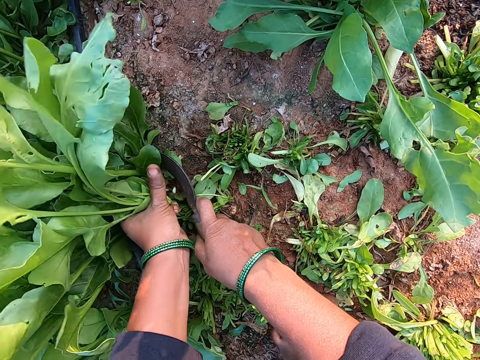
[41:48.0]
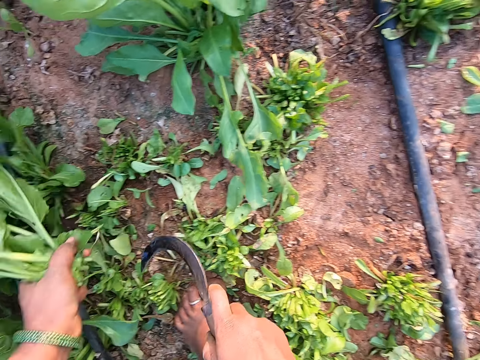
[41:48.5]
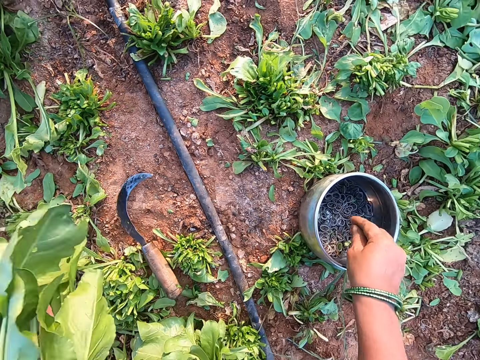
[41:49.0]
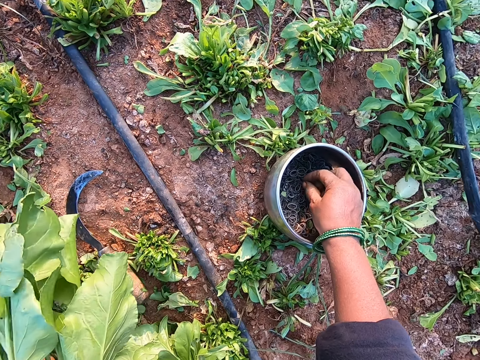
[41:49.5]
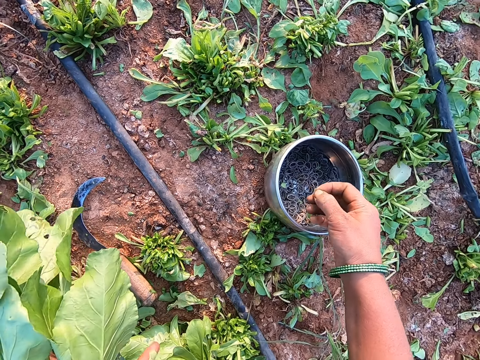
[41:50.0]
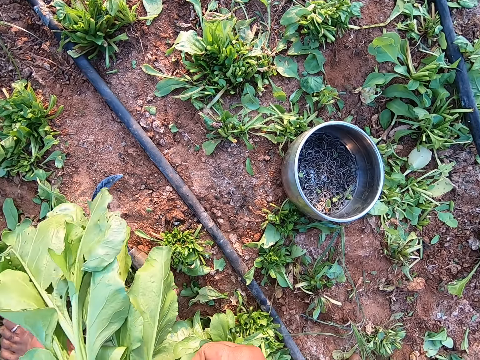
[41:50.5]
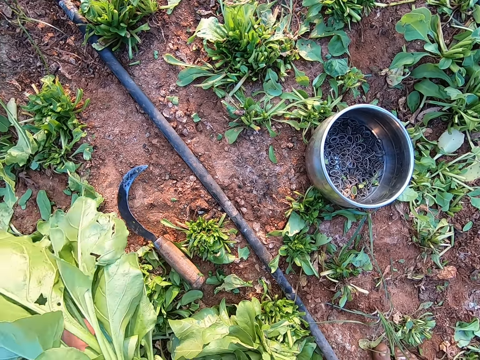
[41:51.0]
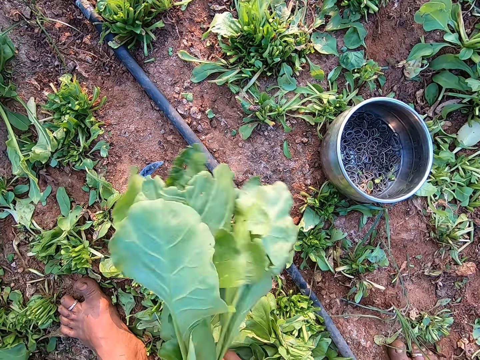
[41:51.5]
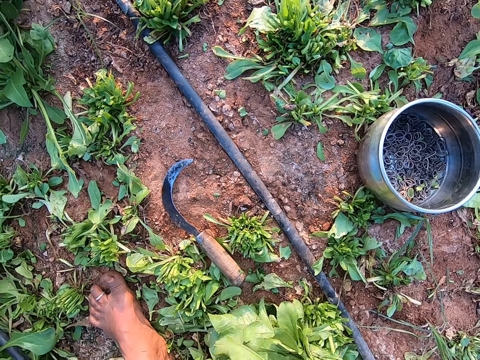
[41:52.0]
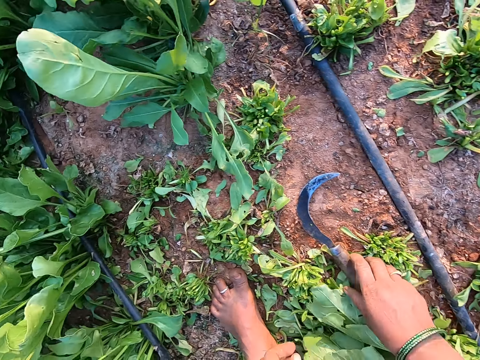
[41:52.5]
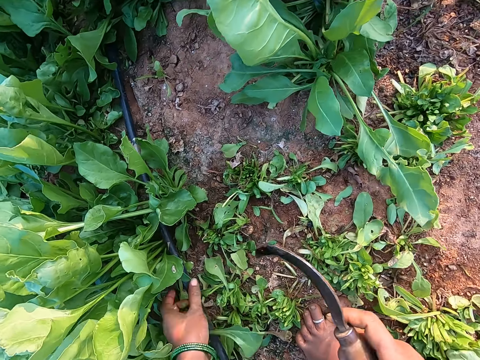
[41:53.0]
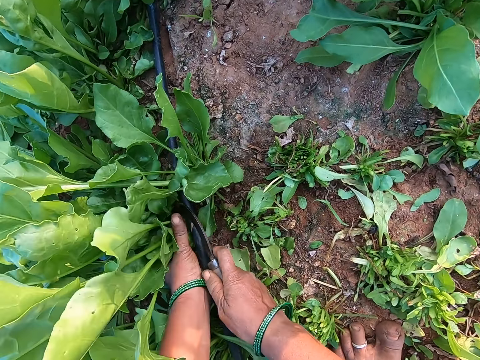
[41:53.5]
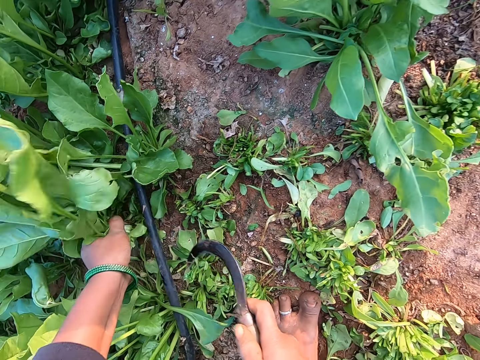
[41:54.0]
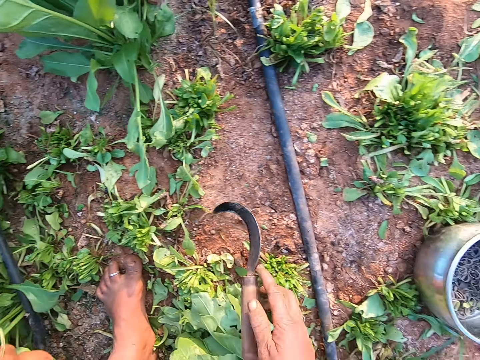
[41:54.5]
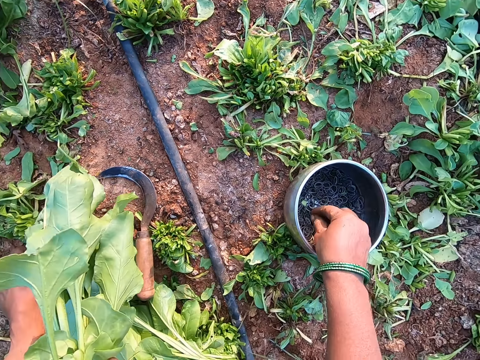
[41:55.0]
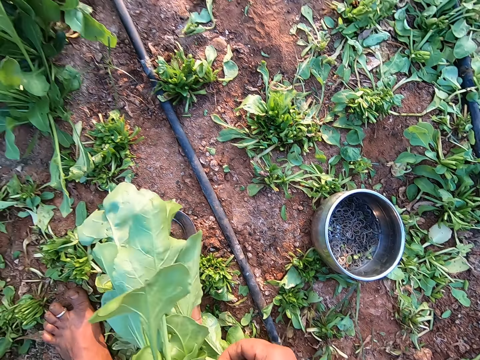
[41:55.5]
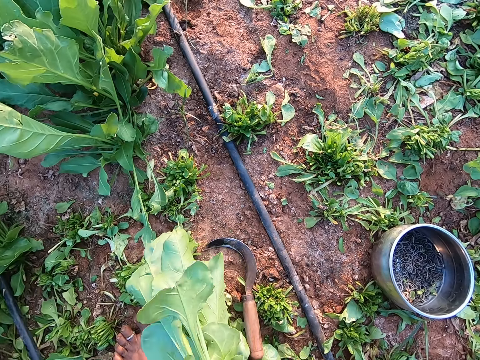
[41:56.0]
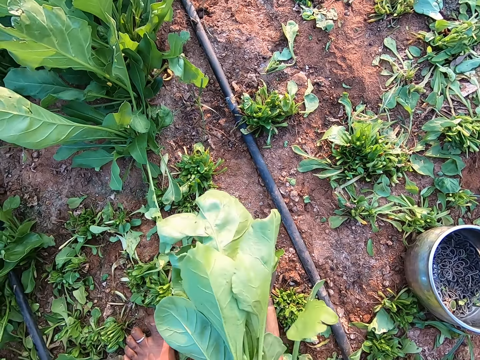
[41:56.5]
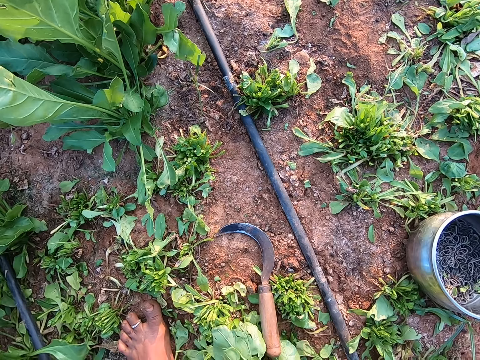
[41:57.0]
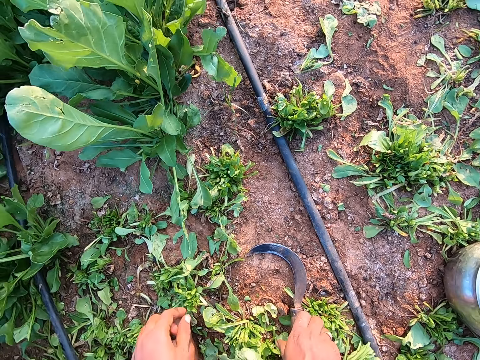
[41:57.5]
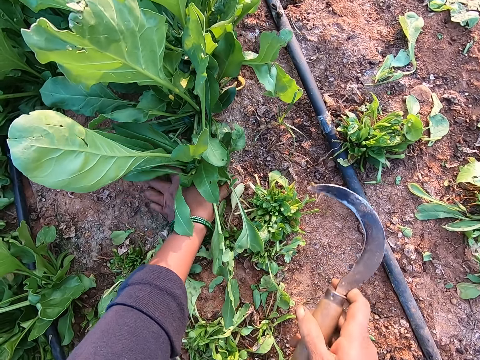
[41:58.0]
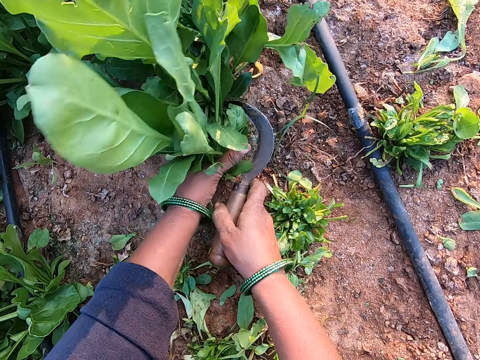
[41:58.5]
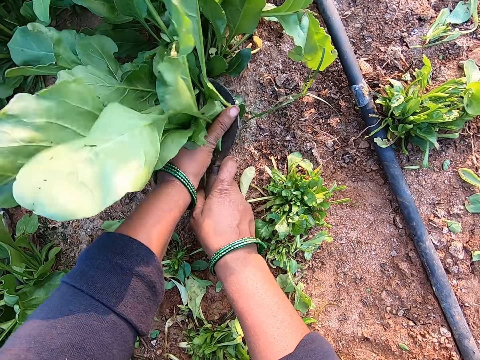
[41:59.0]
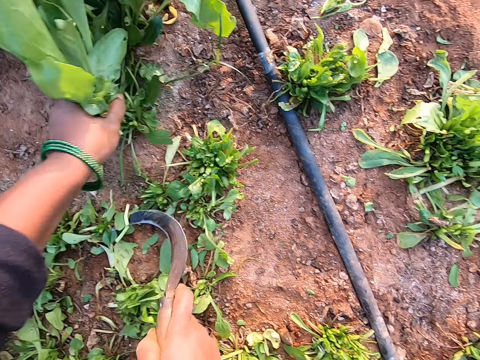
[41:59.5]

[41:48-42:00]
The camera wearer cuts a bunch of collard green leaves in her left hand with the sickle in her right hand. She drops the sickle in her right hand on the ground. She picks a rubber band from the container on the ground with her right hand. She picks the sickle. She puts the rubber band in her right hand around the collard green leaves in her left hand. She picks up the sickle from the ground with her right hand. She cuts a bunch of collard green leaves in her left hand with the sickle in her right hand. She drops the sickle in her right hand on the ground. She picks a rubber band from the container on the ground with her right hand. She puts the rubber band in her right hand around the collard green leaves in her left hand. She picks up the sickle from the ground with her right hand. She cuts a bunch of collard green leaves in her left hand with the sickle in her right hand.

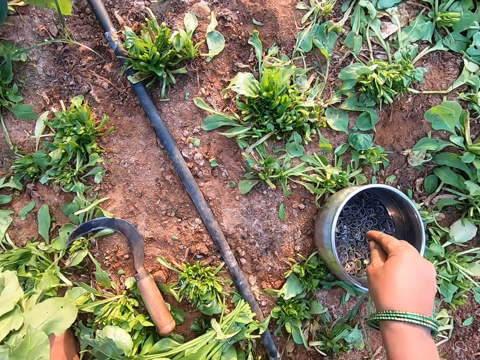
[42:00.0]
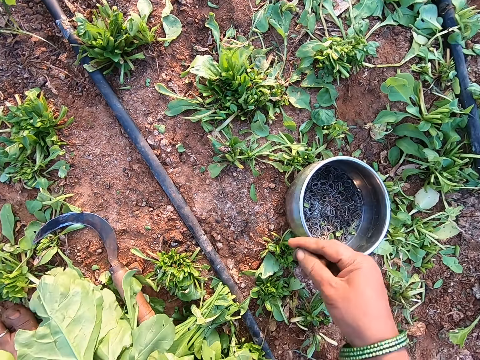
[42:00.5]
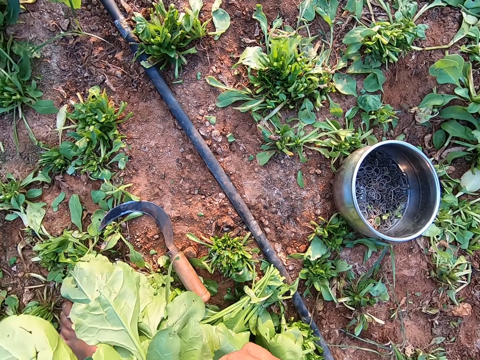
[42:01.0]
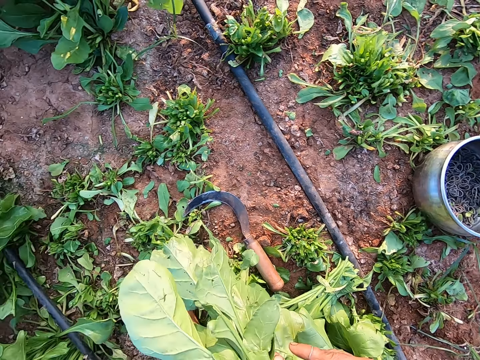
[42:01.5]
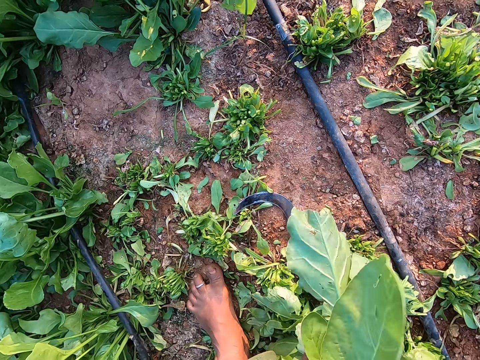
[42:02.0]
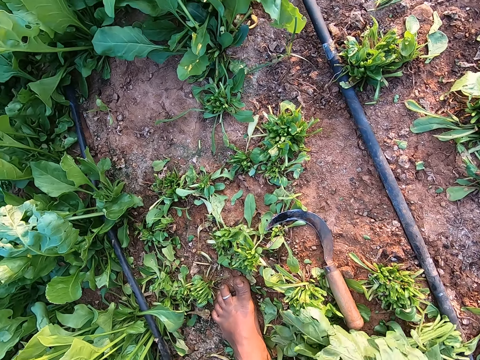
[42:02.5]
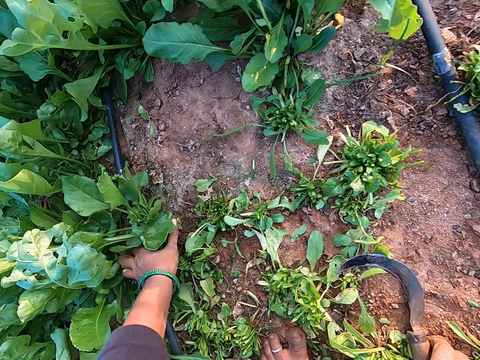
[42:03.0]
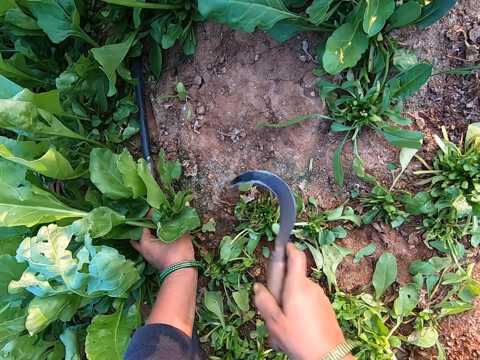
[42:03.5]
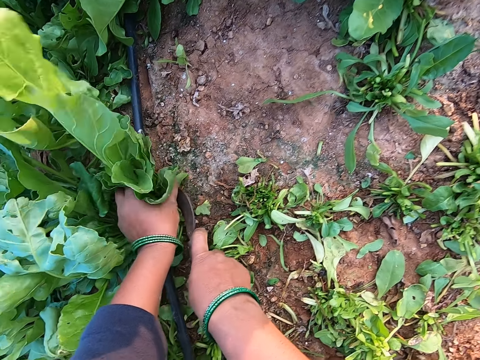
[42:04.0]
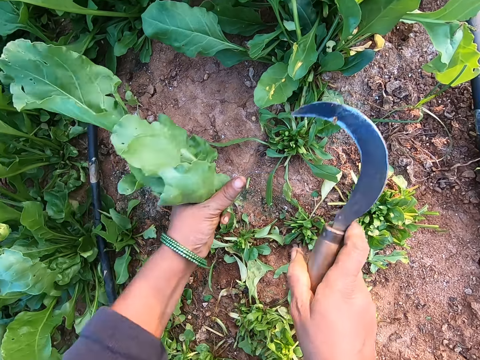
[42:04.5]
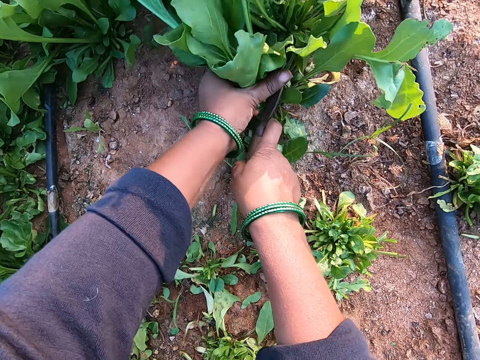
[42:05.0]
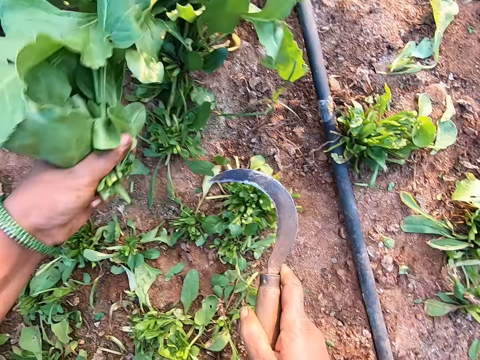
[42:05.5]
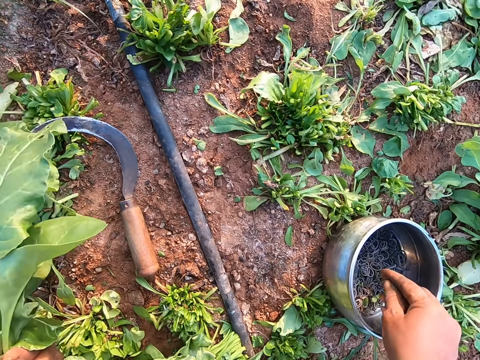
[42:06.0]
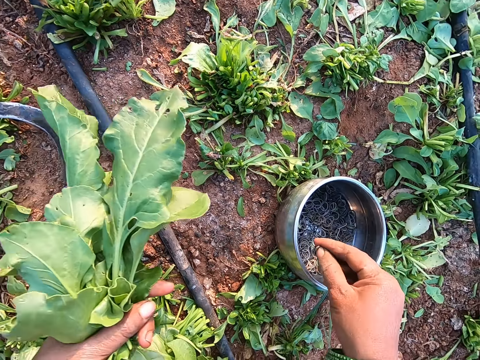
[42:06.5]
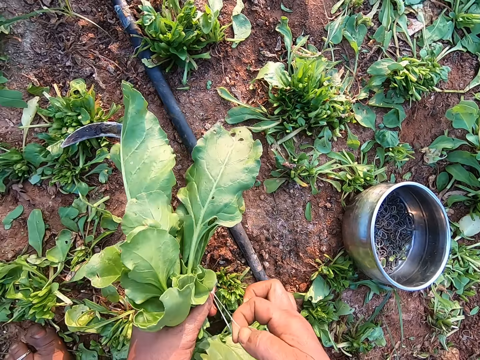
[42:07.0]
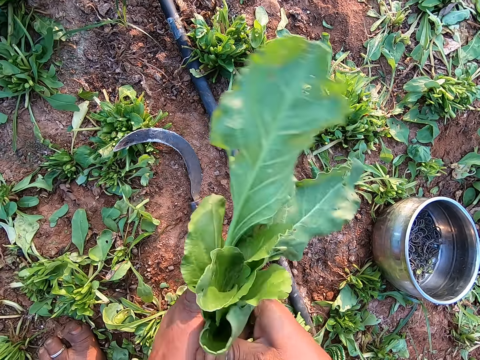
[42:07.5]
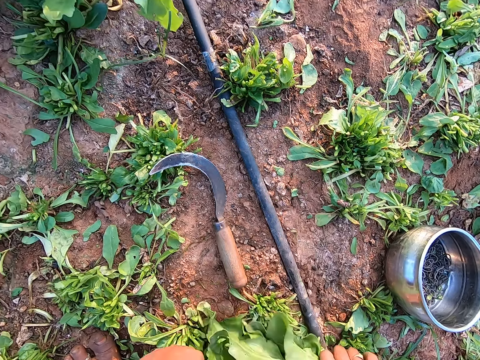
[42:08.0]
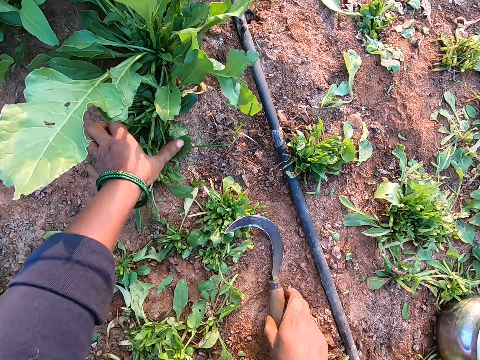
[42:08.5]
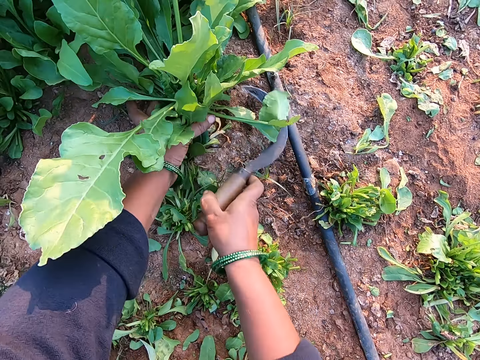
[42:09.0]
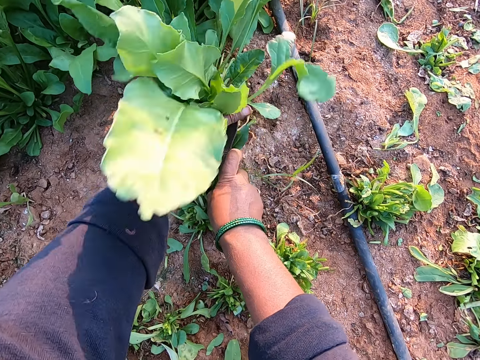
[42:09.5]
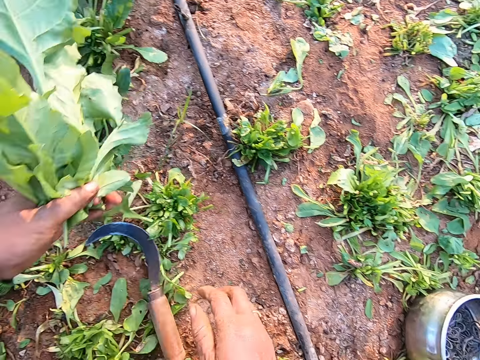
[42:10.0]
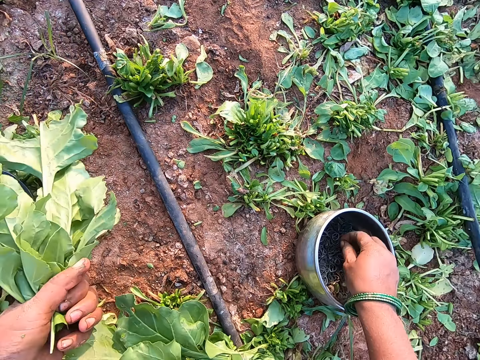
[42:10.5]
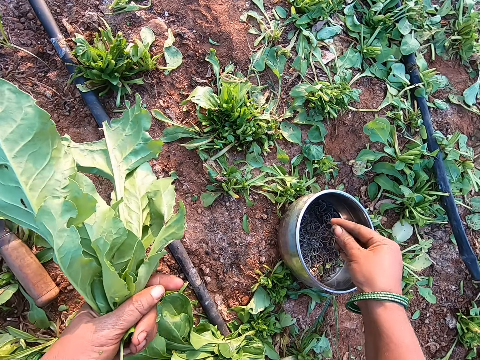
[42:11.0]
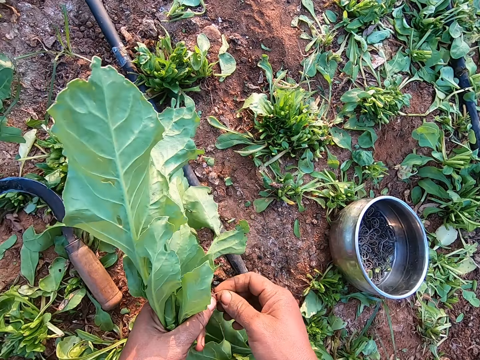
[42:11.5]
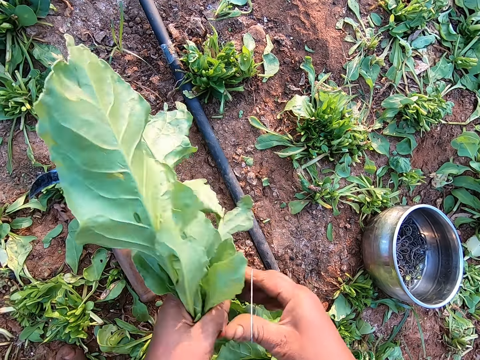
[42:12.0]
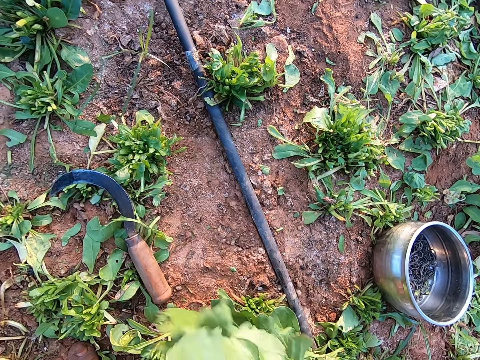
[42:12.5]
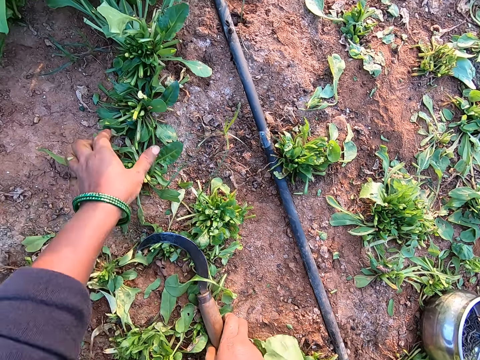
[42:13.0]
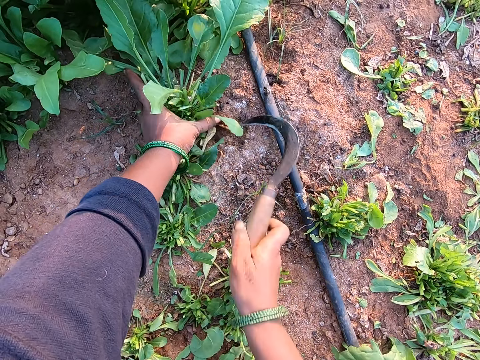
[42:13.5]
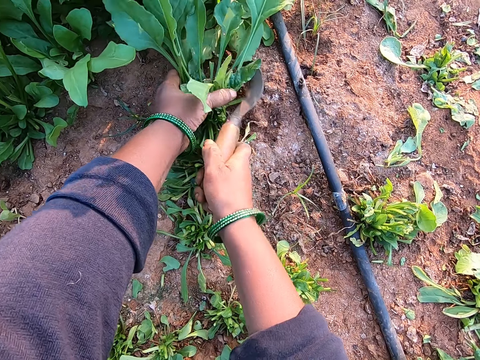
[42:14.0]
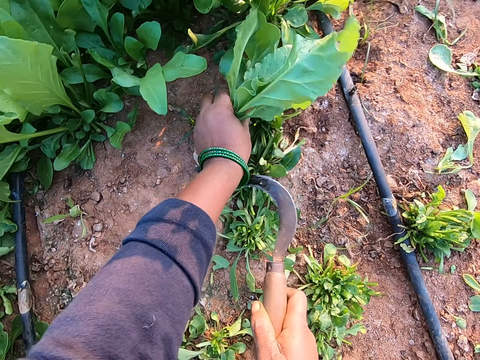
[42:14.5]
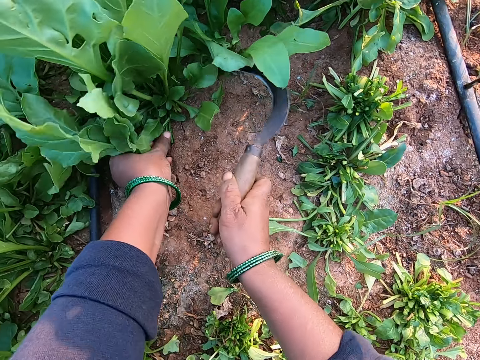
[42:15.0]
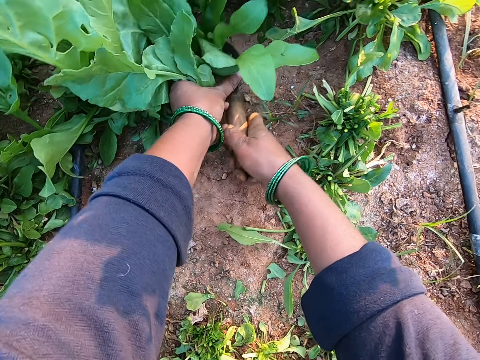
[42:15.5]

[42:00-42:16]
The camera wearer drops the sickle in her right hand on the ground. She picks a rubber band from the container on the ground with her right hand. She puts the rubber band in her right hand around the collard green leaves in her left hand. She places the collard green leaves on the pile of collard green leaves with both hands. She picks up the sickle from the ground with her right hand. She cuts a bunch of collard green leaves in her left hand with the sickle in her right hand. She cuts a bunch of collard green leaves again. She drops the sickle in her right hand on the ground. She picks a rubber band from the container on the ground with her right hand. She puts the rubber band in her right hand around the collard green leaves in her left hand. She places the collard green leaves on the pile of collard green leaves with both hands. She picks up the sickle from the ground with her right hand. She cuts a bunch of collard green leaves in her left hand with the sickle in her right hand. She drops the sickle in her right hand on the ground. She picks a rubber band from the container on the ground with her right hand. She puts the rubber band in her right hand around the collard green leaves in her left hand. She places the collard green leaves on the pile of collard green leaves with both hands. She picks up the sickle from the ground with her right hand. She cuts a bunch of collard green leaves in her left hand with the sickle in her right hand.
